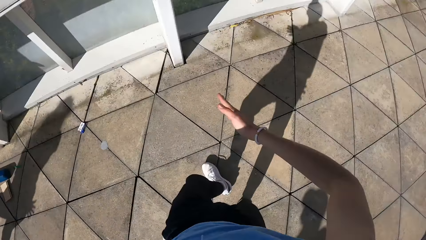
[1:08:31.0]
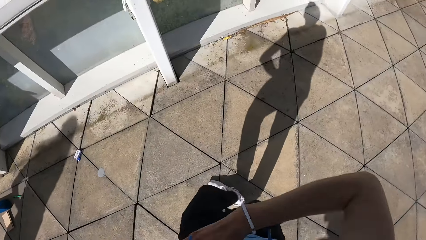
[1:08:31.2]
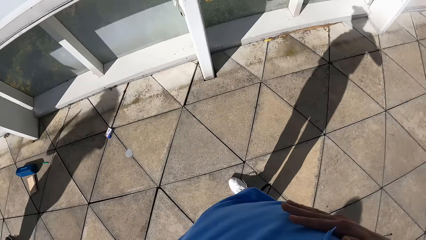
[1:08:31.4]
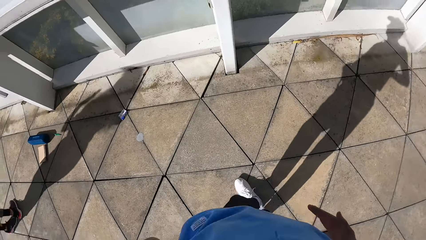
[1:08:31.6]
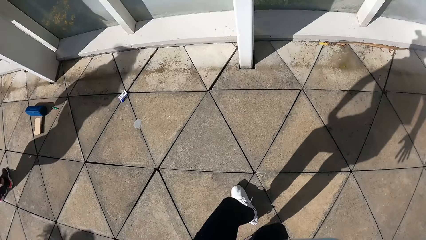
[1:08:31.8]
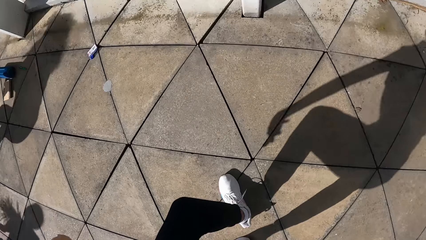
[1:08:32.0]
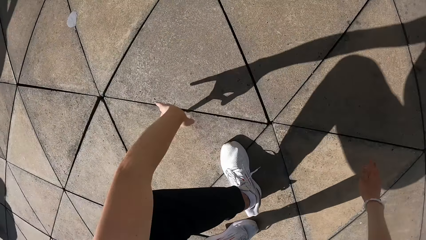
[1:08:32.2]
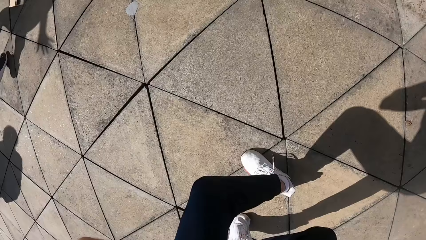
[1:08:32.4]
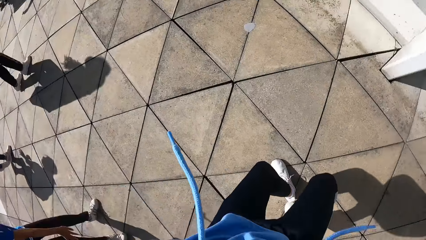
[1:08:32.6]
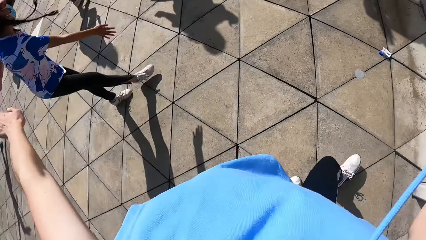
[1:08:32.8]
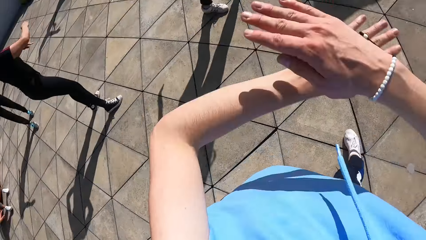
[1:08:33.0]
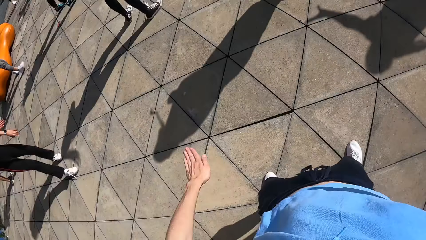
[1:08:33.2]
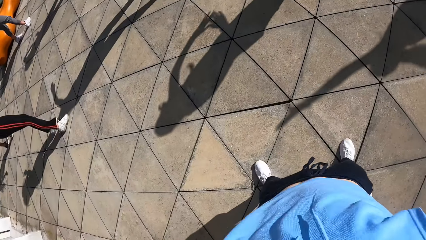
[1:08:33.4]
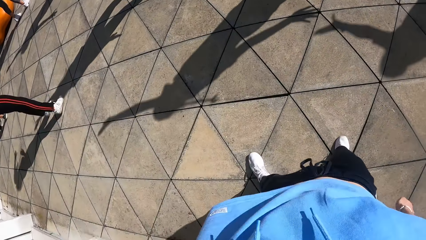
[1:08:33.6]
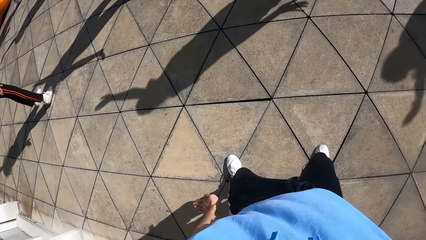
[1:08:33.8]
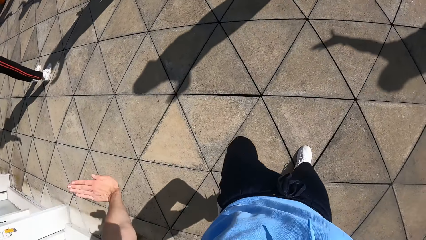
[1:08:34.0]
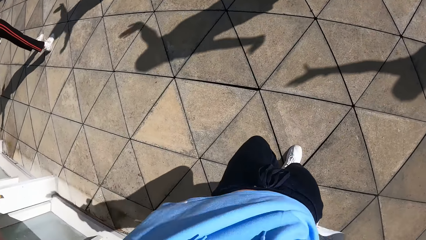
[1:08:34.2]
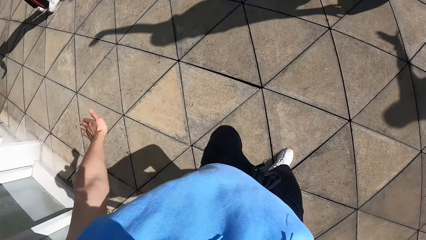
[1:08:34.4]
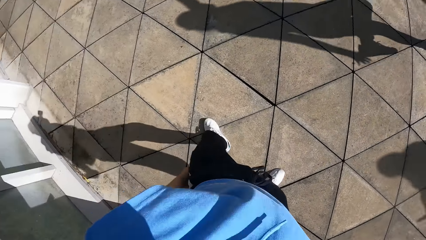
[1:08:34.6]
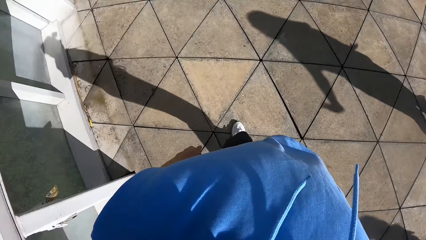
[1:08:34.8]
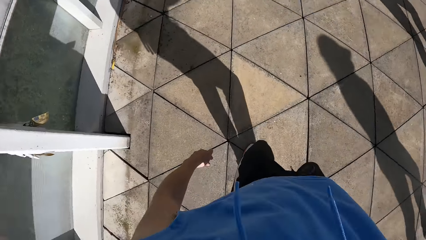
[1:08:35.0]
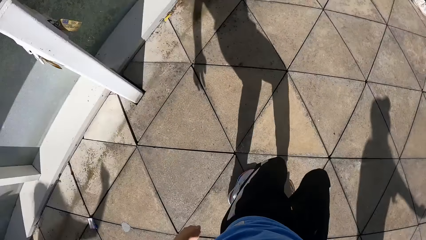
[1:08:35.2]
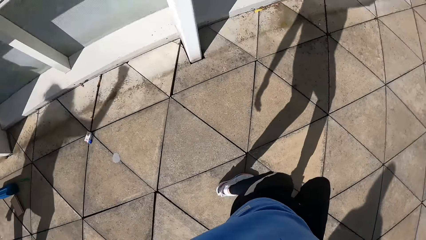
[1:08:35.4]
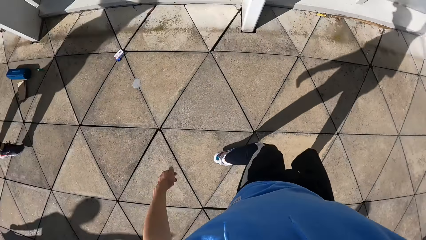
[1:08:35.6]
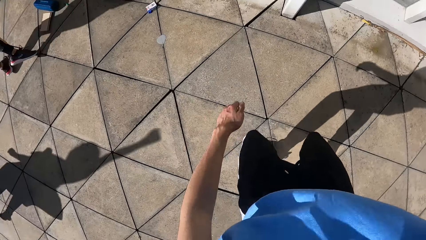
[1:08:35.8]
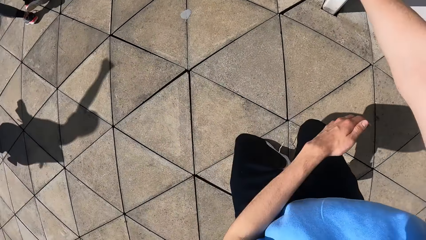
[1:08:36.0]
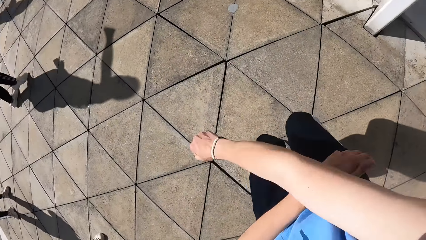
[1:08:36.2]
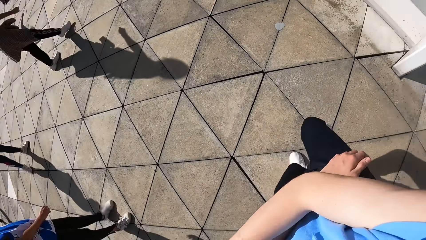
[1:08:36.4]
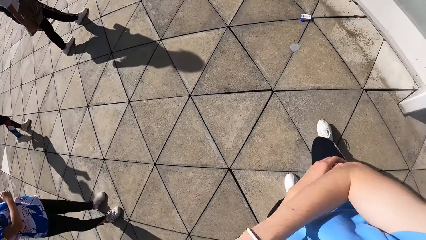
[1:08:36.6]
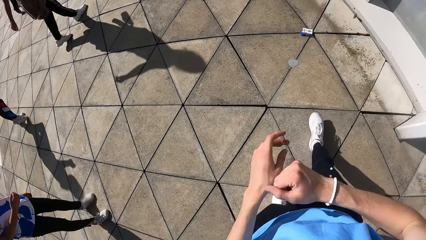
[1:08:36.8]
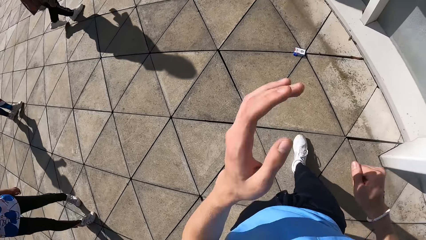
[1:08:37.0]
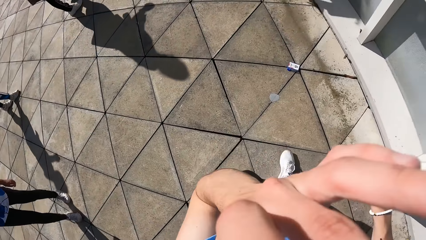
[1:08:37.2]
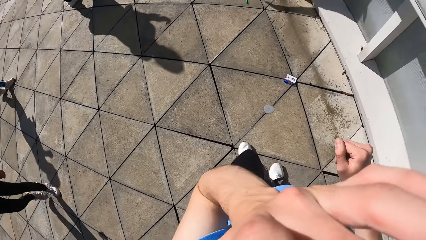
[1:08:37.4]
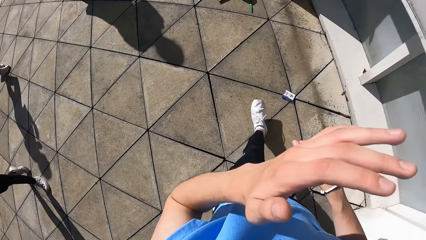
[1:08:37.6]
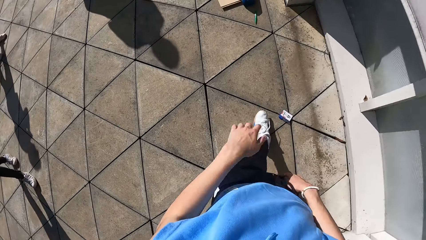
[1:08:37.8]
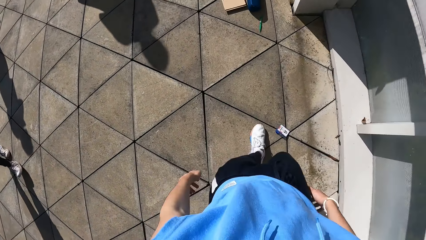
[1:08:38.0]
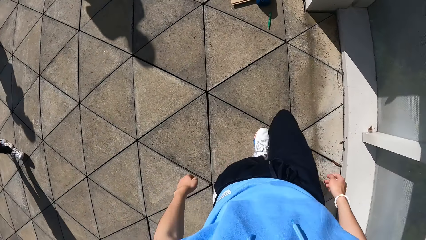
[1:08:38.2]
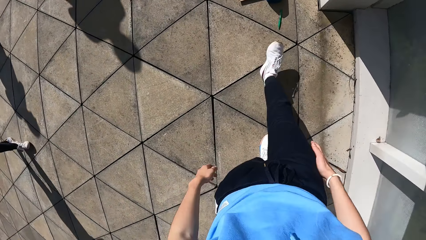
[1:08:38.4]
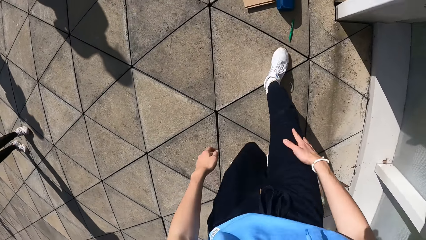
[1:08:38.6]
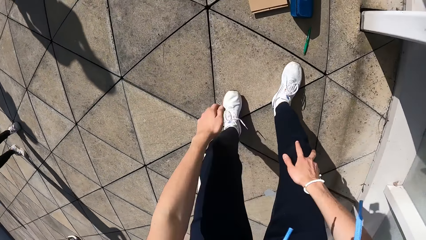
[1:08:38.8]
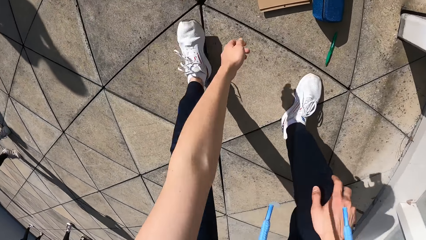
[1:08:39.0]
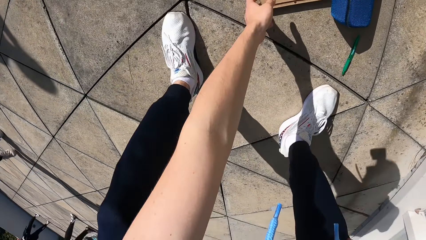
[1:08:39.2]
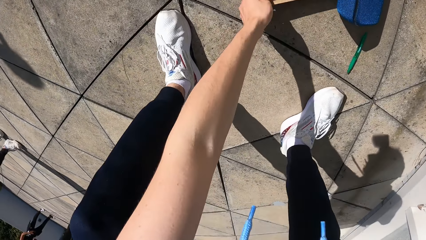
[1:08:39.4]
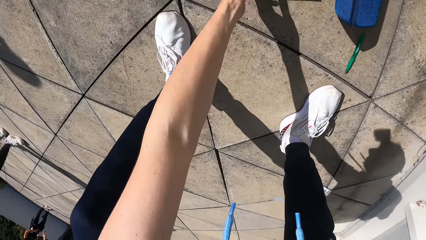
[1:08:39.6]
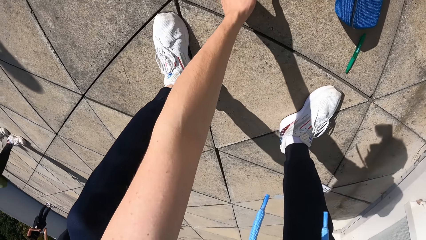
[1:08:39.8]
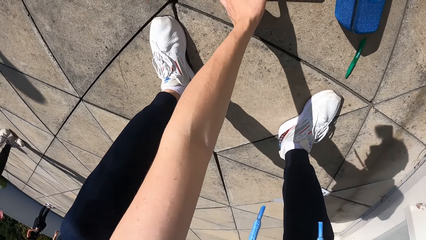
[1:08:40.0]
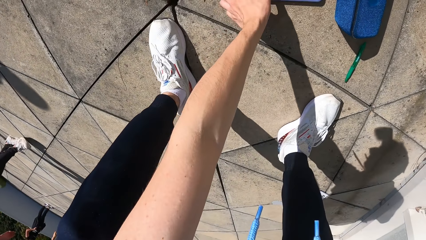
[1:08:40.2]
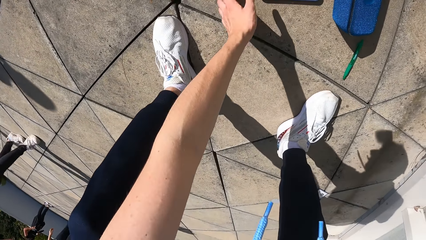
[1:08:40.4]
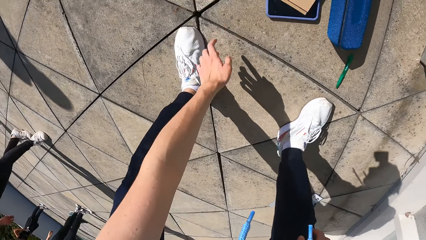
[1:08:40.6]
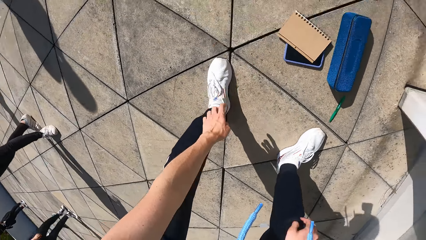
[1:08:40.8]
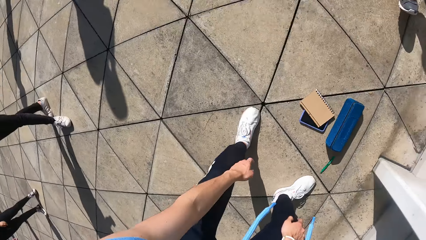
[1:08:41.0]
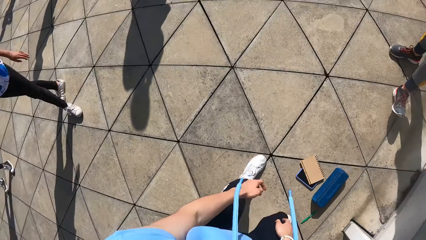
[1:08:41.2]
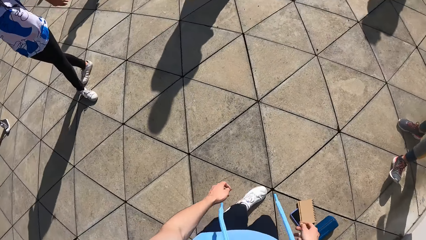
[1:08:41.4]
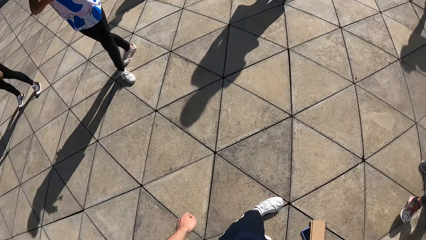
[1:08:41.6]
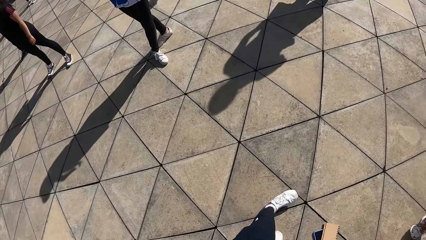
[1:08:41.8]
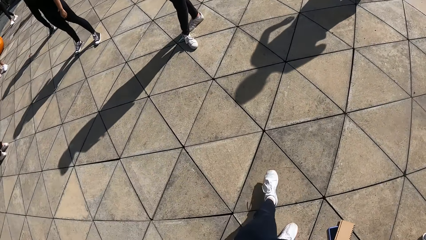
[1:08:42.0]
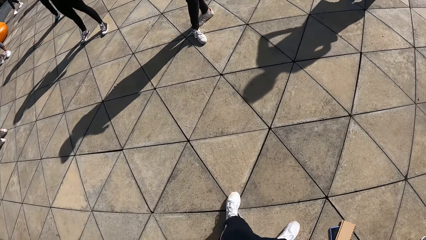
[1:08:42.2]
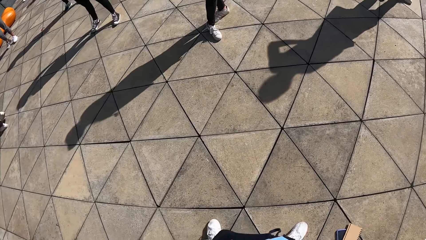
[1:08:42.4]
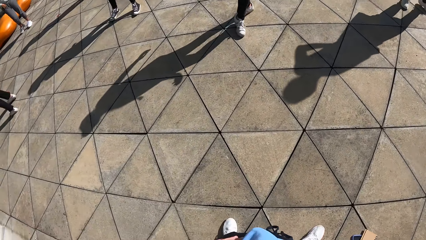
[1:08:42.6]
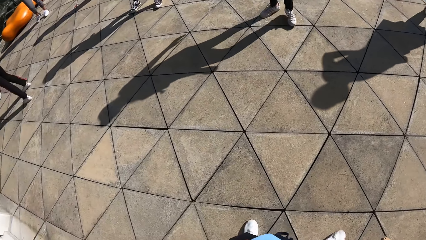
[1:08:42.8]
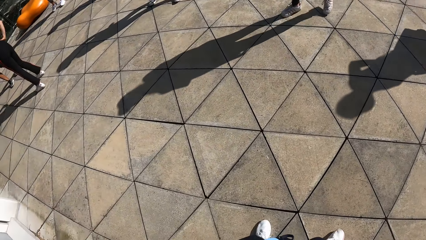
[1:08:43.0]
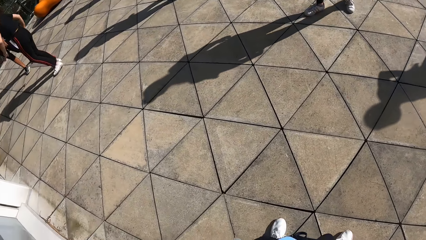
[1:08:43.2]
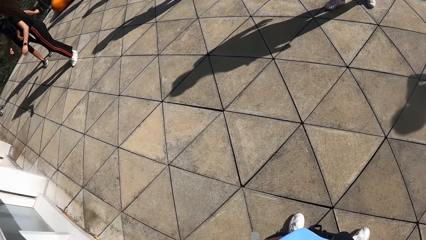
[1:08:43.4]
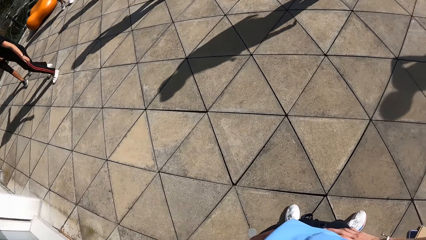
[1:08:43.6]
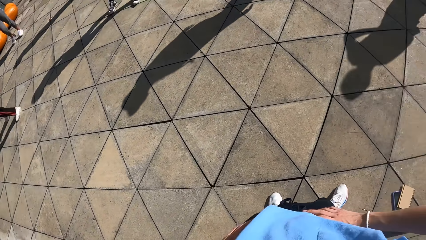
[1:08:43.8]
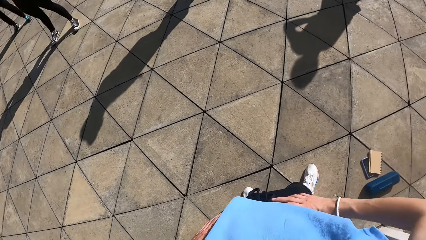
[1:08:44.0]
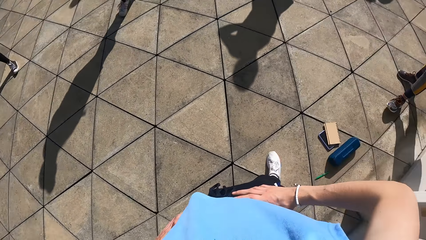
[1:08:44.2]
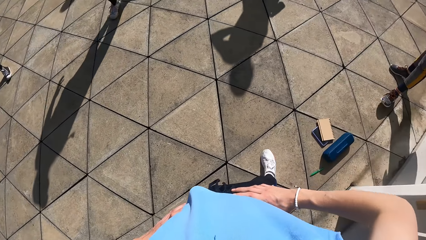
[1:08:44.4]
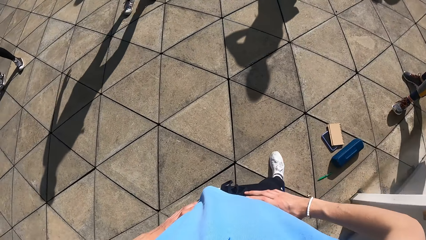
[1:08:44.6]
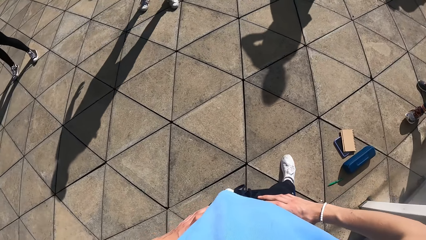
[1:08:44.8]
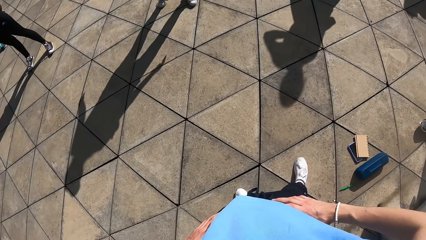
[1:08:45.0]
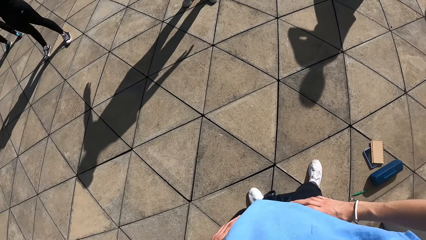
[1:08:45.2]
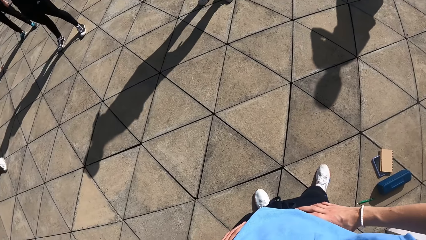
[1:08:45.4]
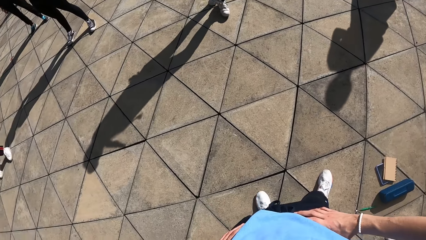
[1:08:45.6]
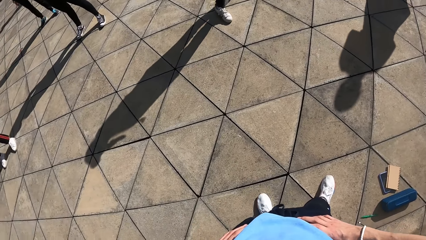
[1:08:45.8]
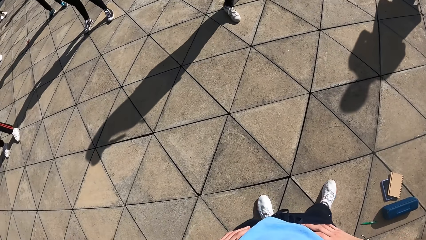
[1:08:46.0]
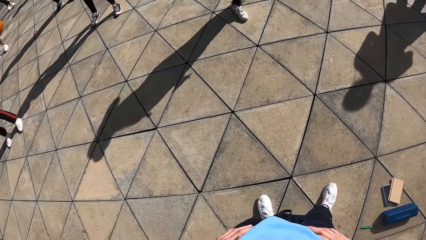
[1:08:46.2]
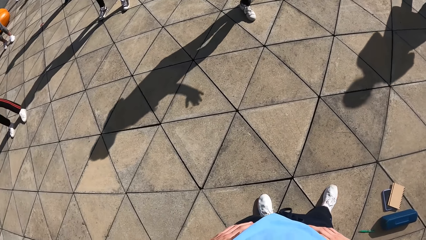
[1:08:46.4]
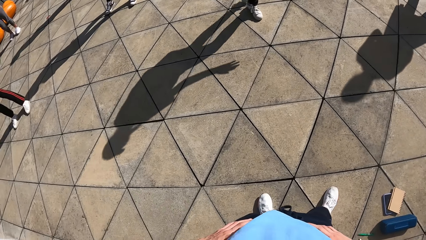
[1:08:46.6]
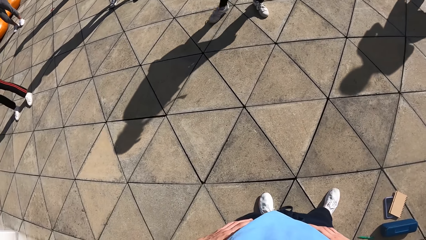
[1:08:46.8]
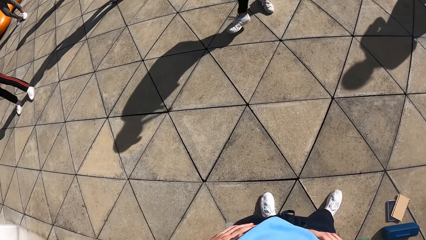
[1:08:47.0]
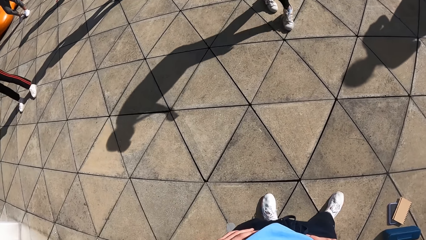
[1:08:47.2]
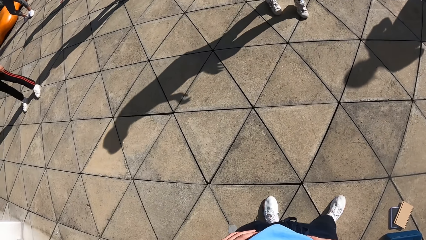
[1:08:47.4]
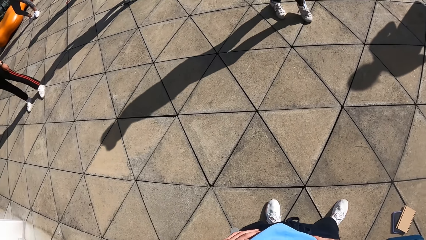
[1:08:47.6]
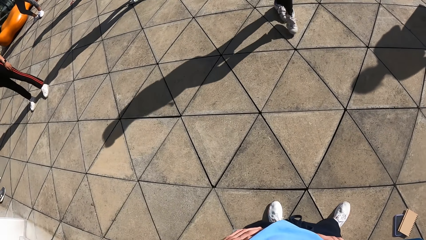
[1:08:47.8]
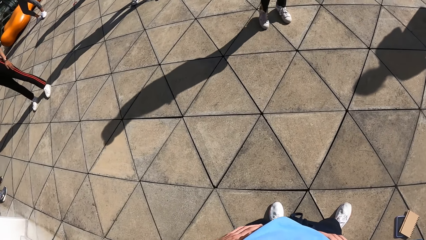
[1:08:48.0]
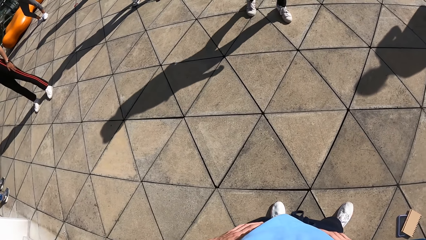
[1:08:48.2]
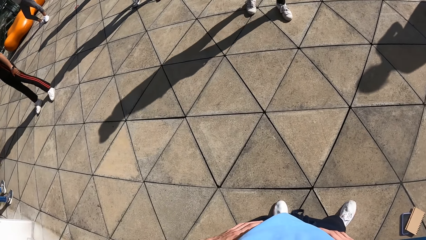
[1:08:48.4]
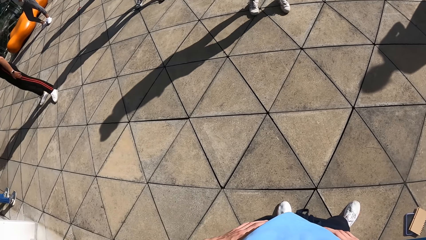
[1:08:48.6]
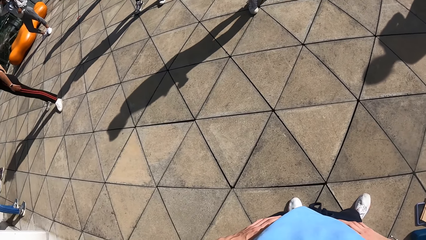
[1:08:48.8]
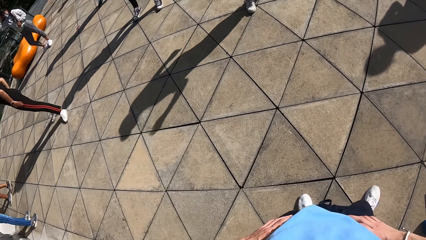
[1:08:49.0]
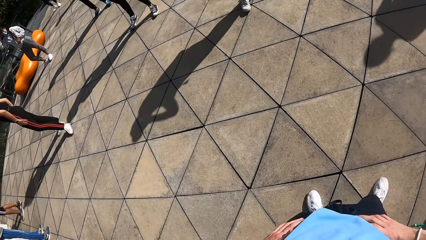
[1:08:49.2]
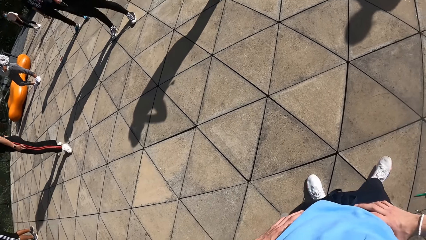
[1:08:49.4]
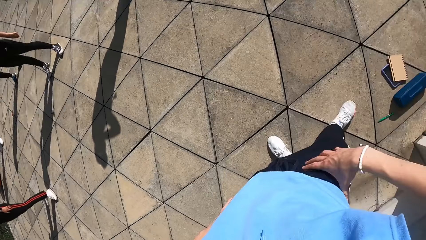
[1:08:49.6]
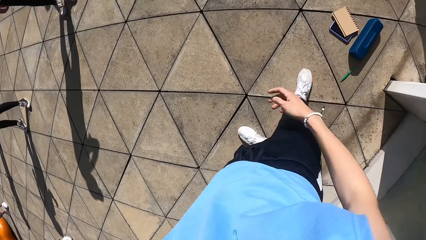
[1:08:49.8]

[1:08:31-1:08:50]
The camera wearer adjusts the camera on his head with his left hand. He touches the face. He touches the notebook. He bends to pick a book from the floor with his left hand. He drops the book on the phone on the floor with his left hand.
